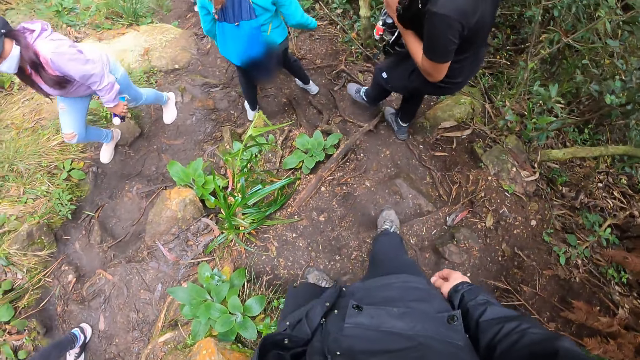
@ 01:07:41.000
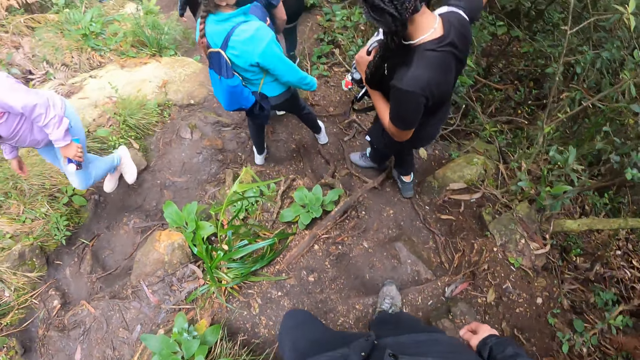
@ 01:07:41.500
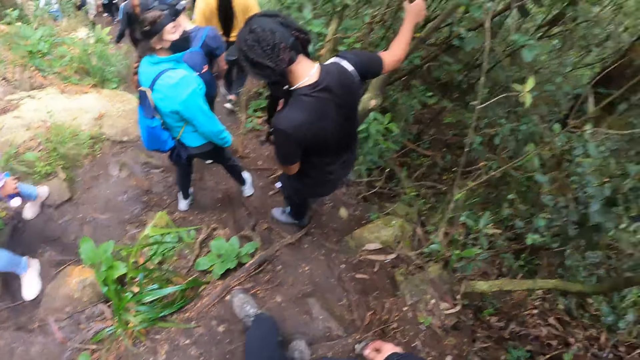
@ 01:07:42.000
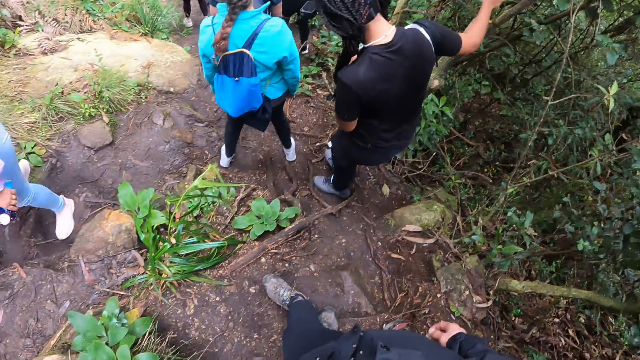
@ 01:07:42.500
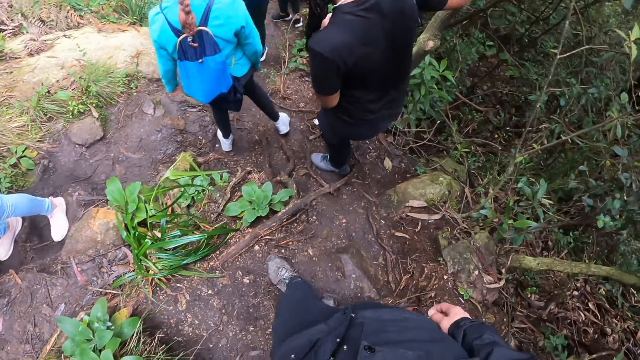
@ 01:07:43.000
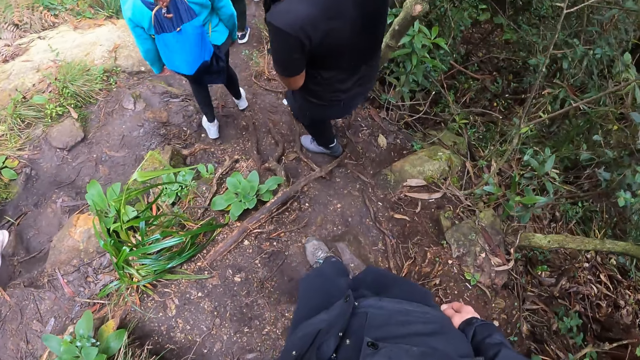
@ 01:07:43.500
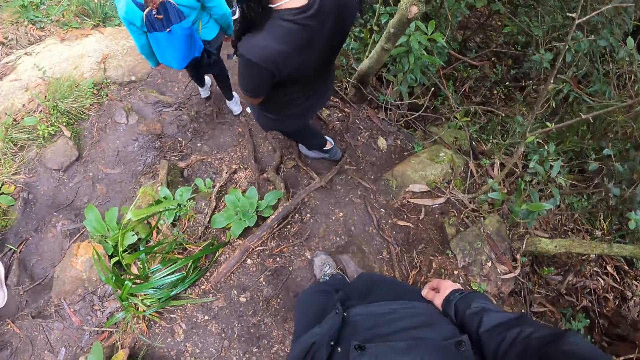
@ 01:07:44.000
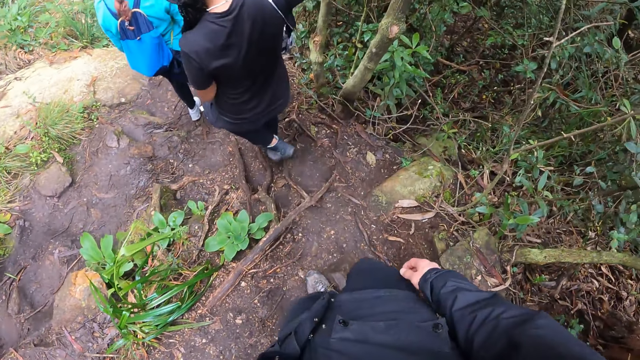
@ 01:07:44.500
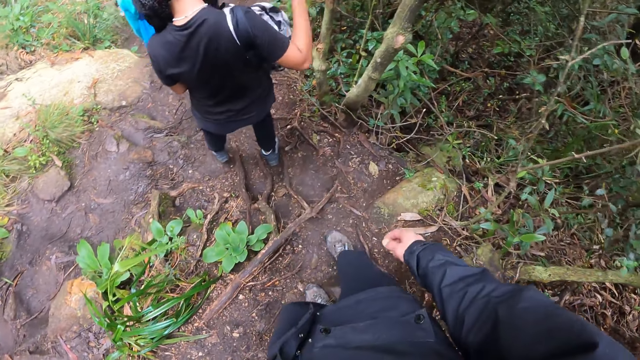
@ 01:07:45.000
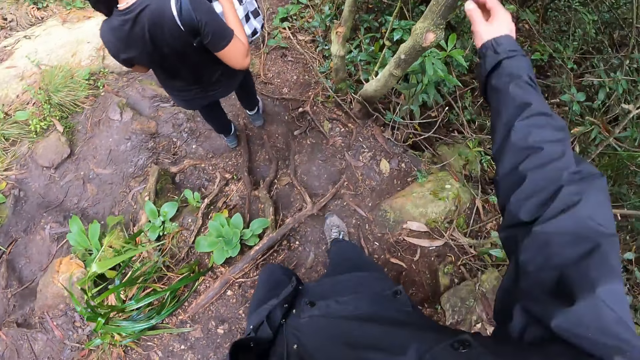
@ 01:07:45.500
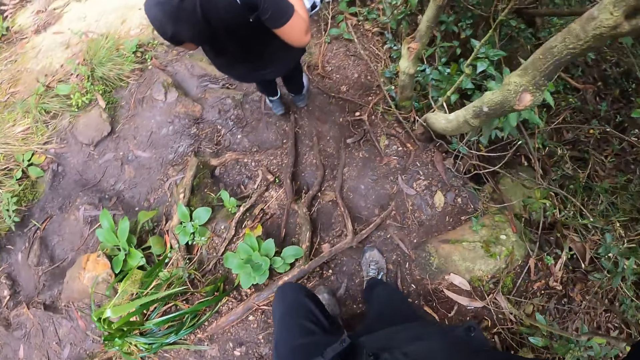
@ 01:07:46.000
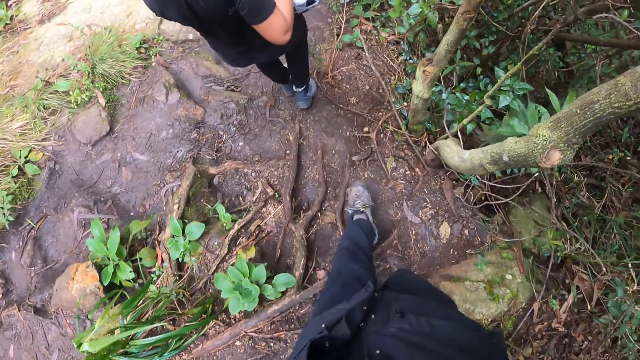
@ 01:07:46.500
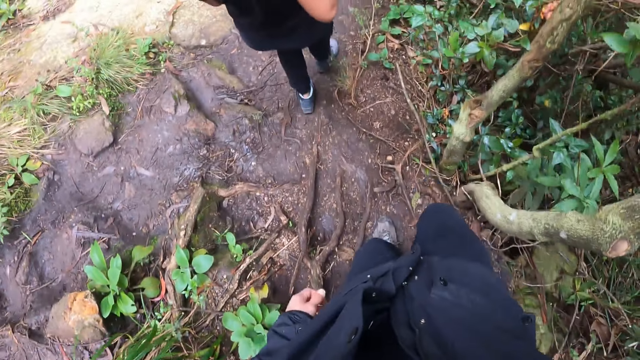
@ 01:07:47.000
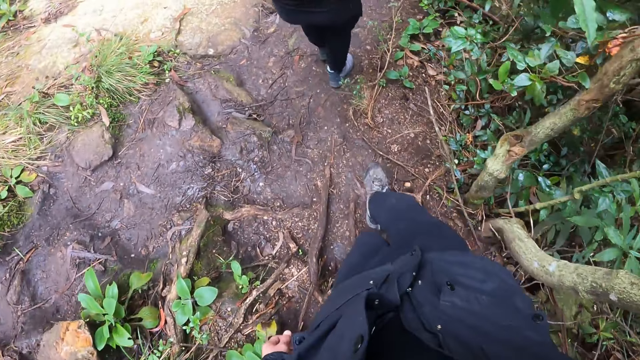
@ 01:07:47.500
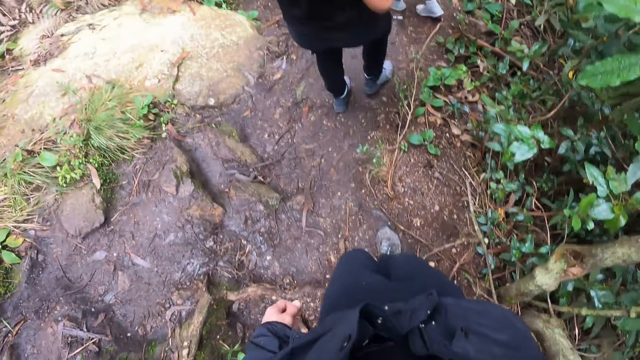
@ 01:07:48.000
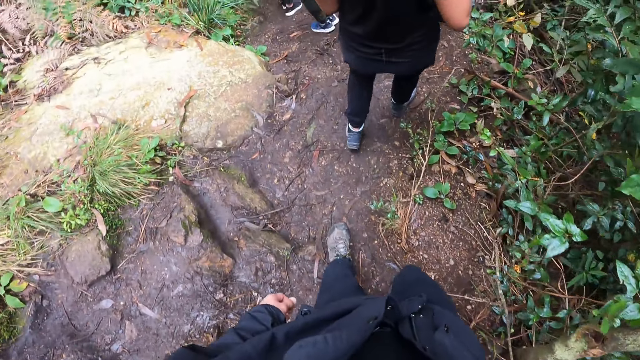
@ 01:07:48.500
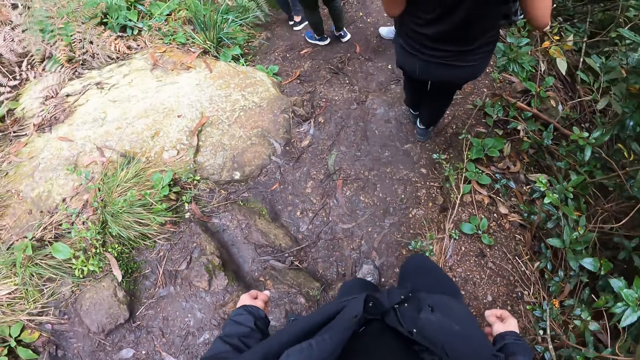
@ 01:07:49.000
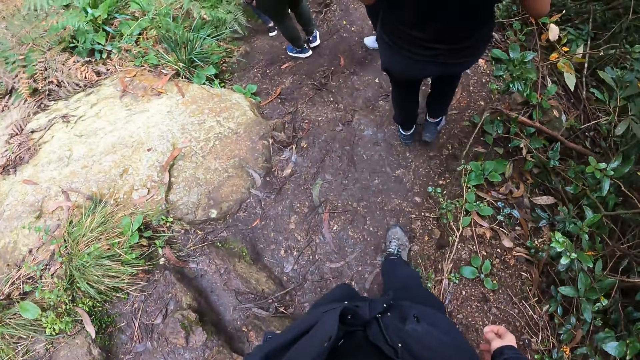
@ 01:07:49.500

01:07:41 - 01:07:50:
A woman walks past the camera wearer on the rocky path. Another woman places her right hand on a tree along the rocky path. The camera wearer holds the tree with his right hand. He touches the tree branch.

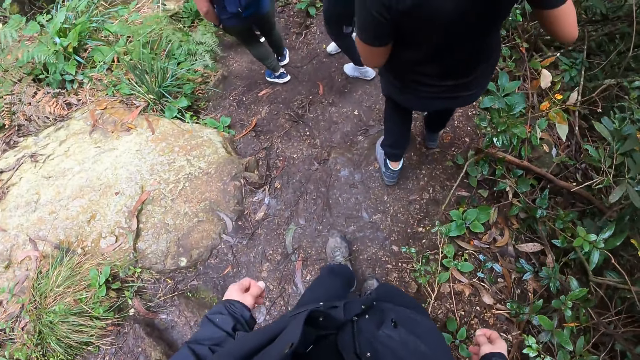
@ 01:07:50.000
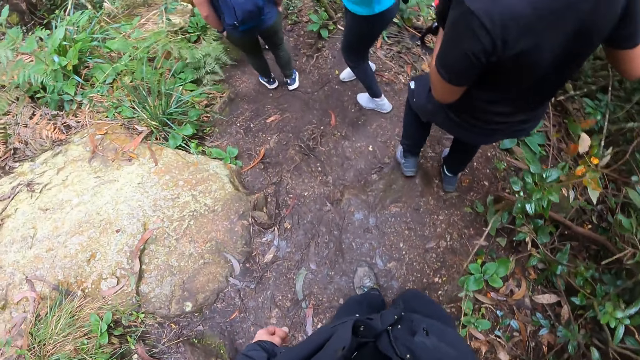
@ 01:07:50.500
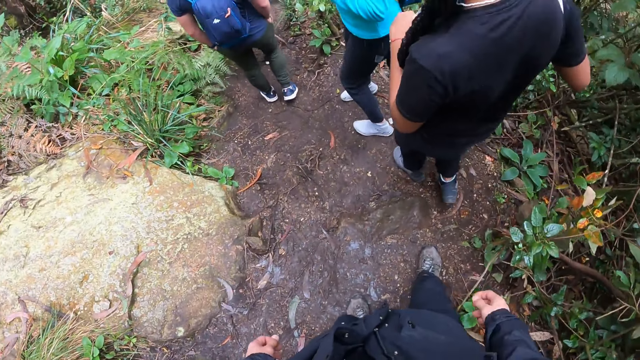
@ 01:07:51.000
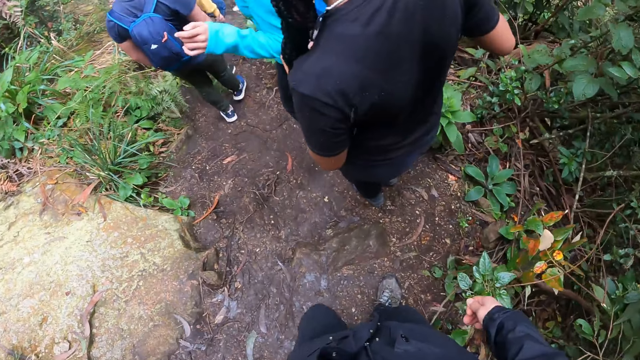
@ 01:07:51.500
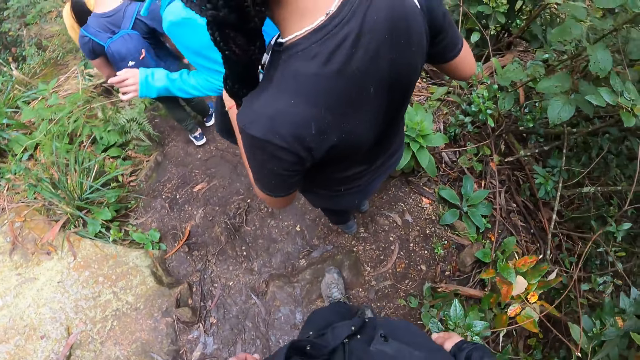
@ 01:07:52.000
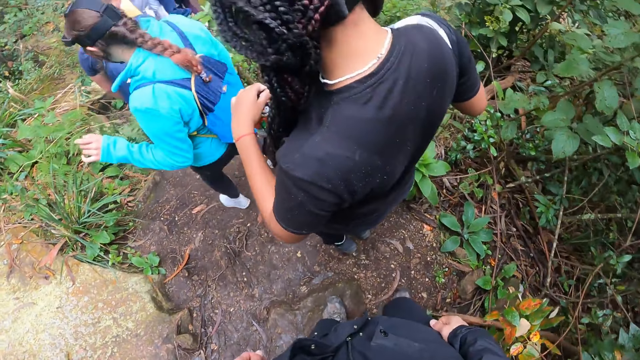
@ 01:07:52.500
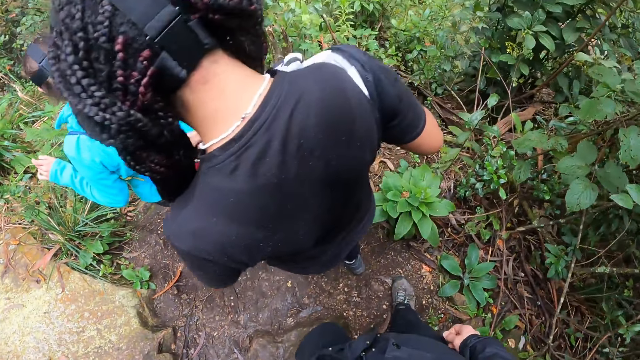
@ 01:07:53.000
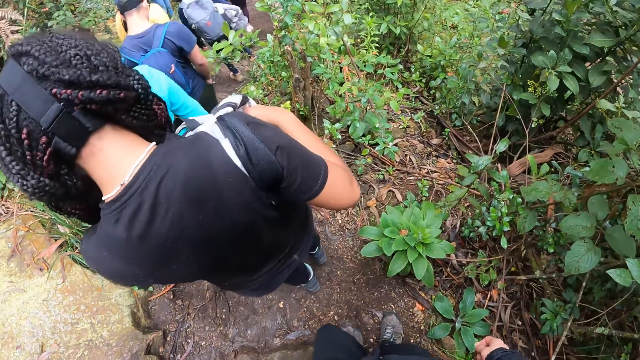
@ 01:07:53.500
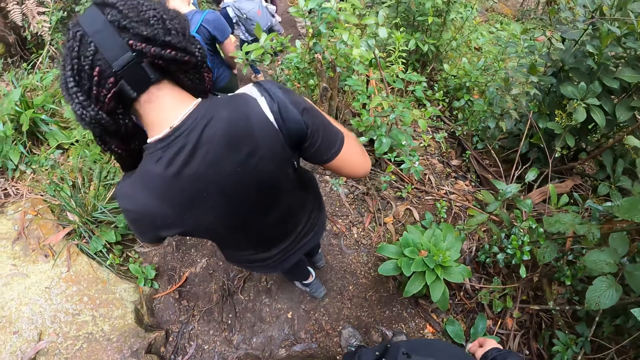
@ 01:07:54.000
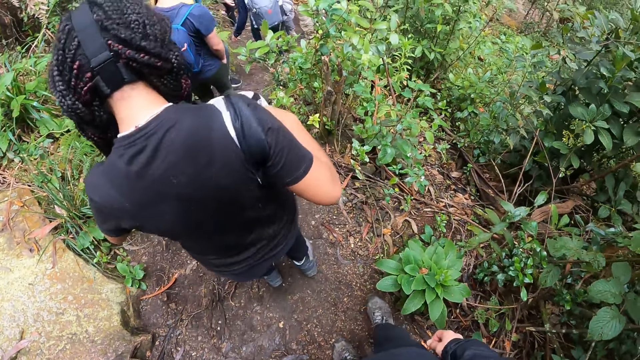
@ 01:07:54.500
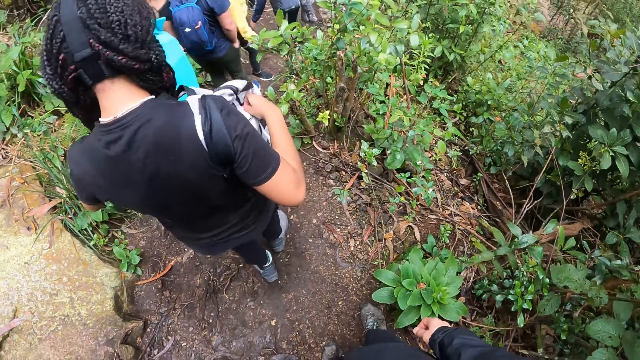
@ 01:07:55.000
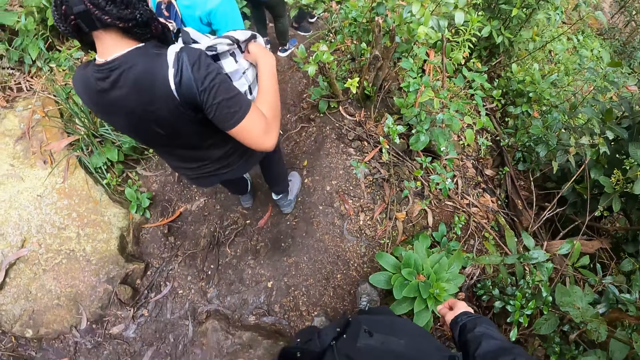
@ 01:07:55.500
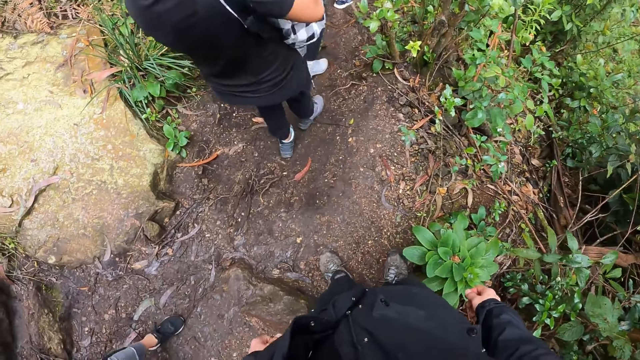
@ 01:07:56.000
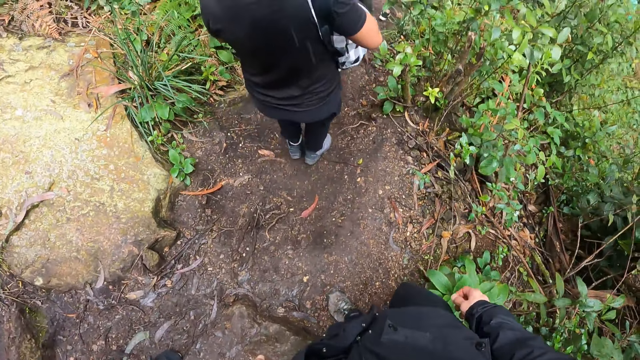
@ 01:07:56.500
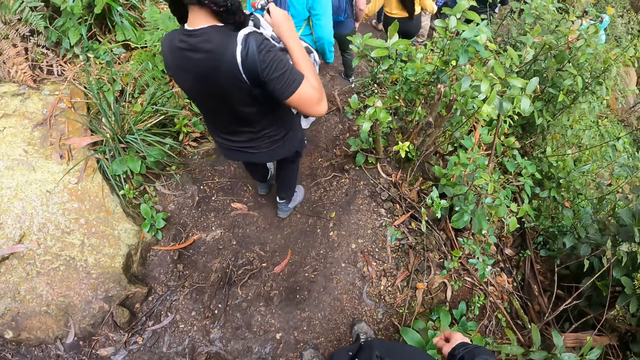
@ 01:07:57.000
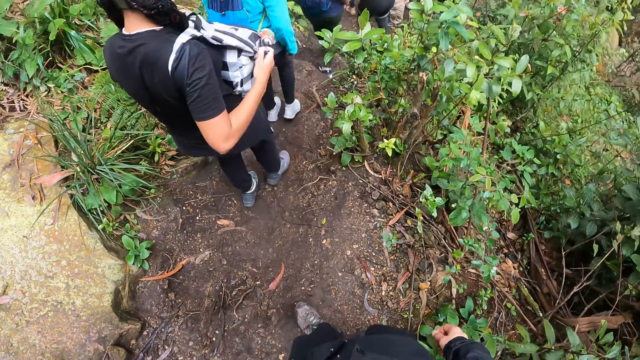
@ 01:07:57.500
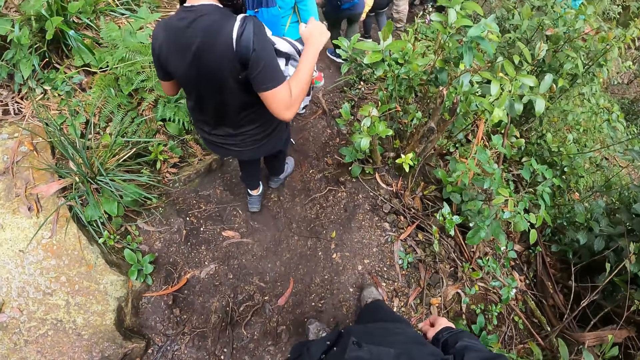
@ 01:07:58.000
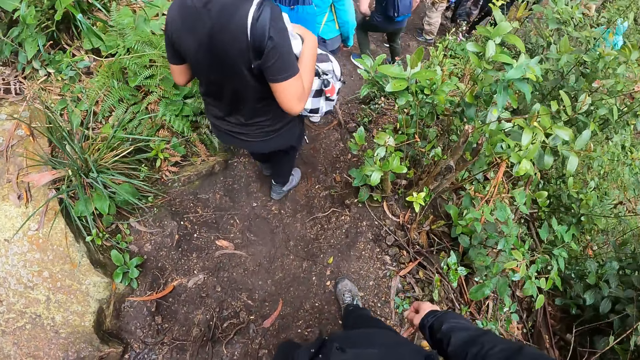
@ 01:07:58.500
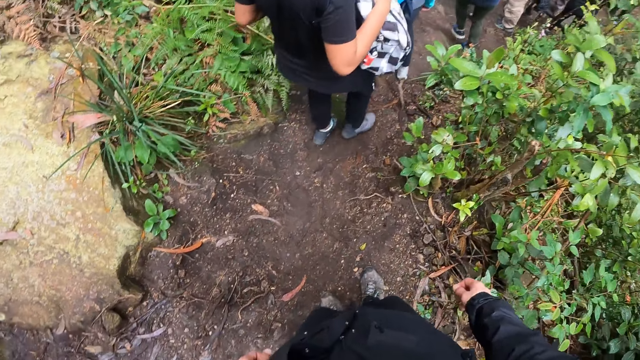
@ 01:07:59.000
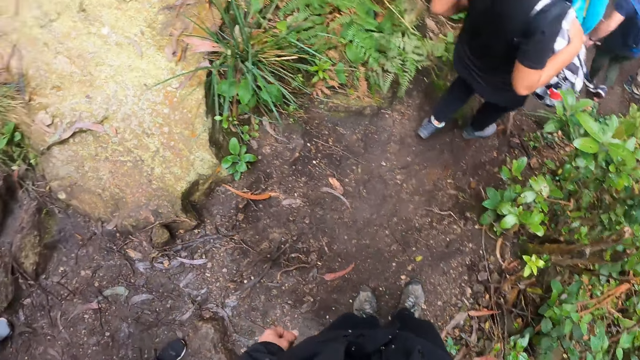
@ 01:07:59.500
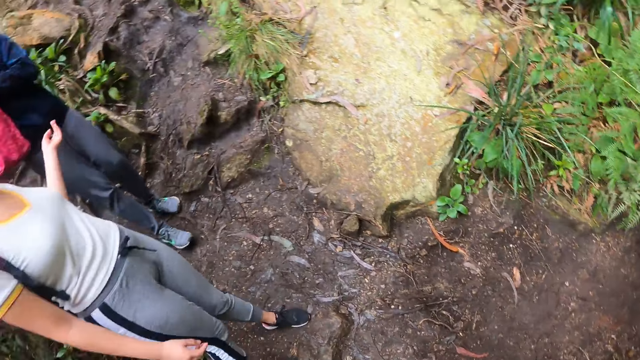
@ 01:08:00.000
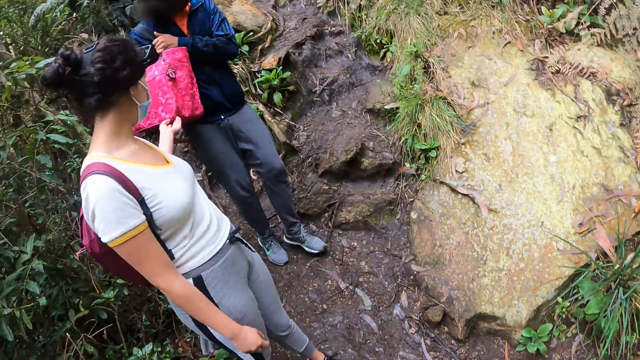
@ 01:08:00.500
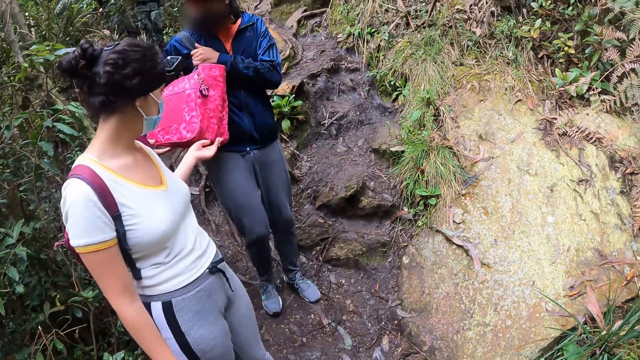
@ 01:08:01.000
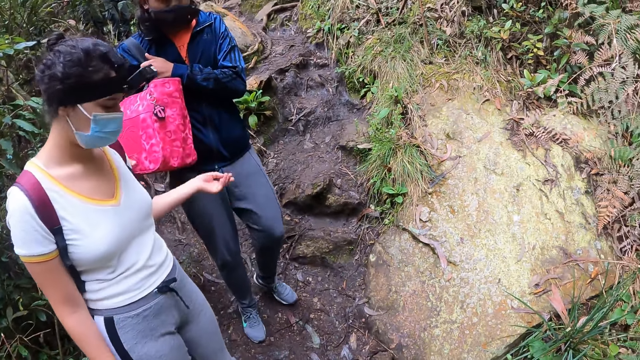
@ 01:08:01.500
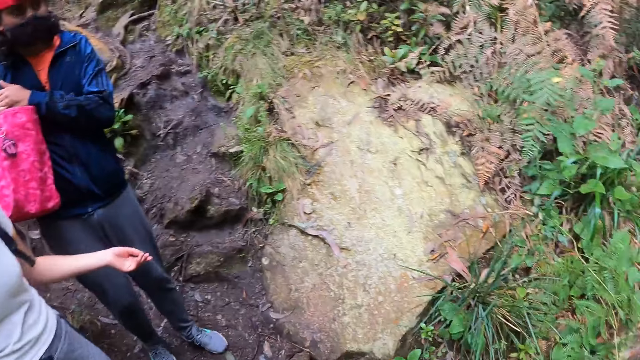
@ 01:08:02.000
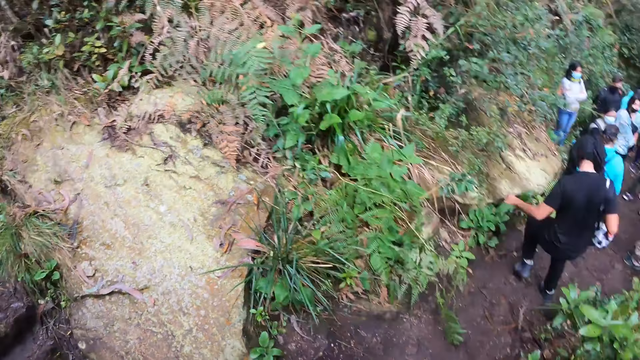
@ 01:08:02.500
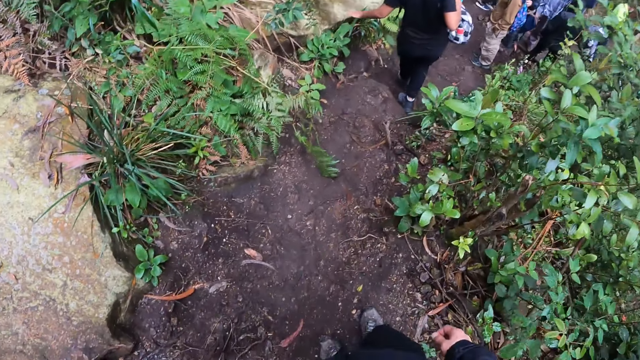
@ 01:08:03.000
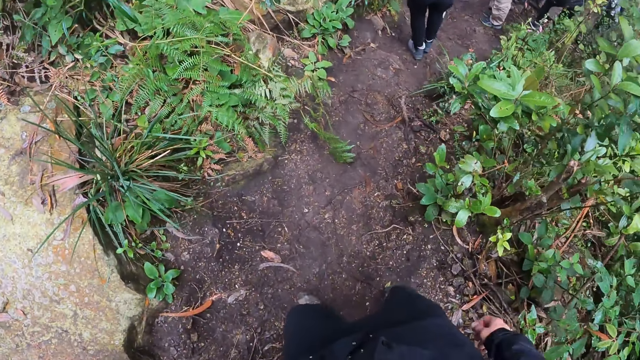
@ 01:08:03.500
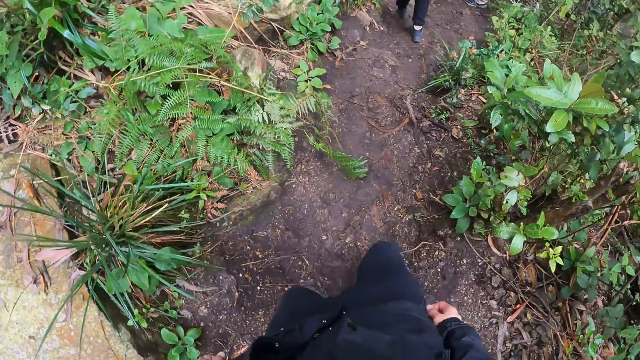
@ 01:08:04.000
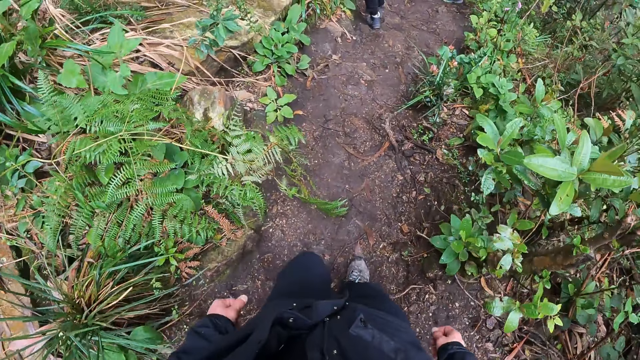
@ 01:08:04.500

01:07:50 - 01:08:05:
The camera wearer walks. A woman carries a bag on her shoulder.
